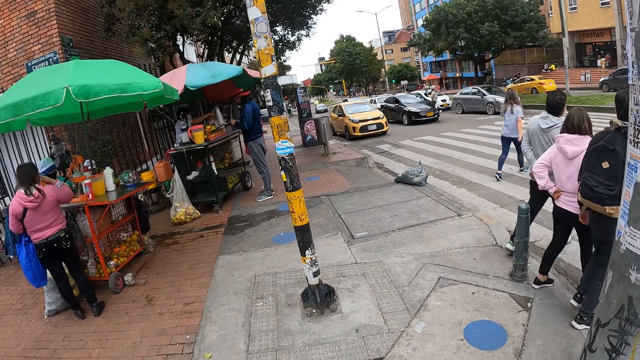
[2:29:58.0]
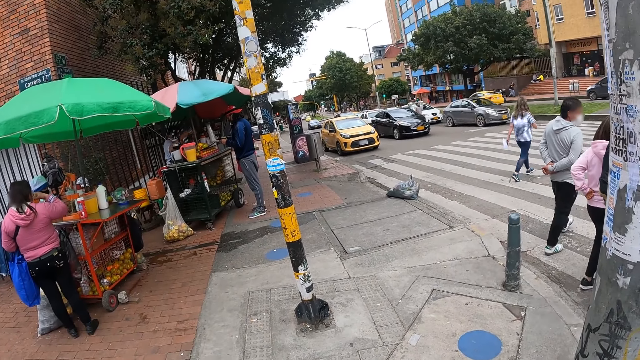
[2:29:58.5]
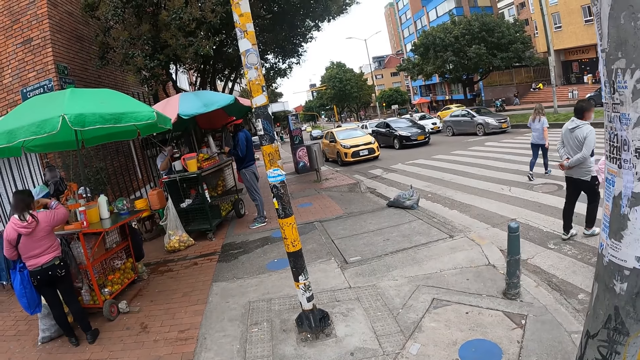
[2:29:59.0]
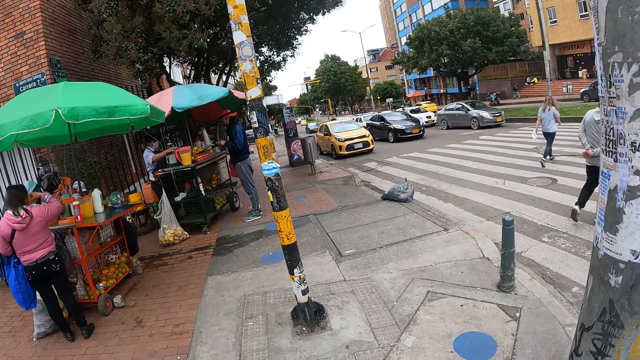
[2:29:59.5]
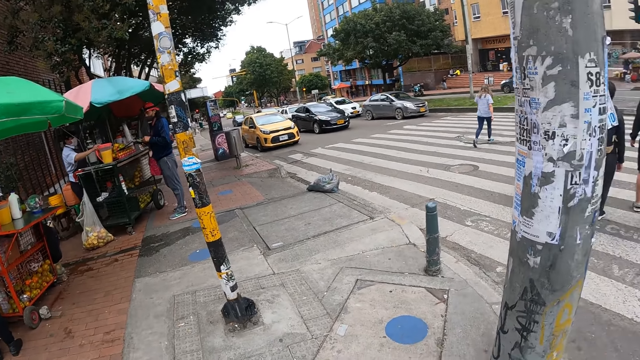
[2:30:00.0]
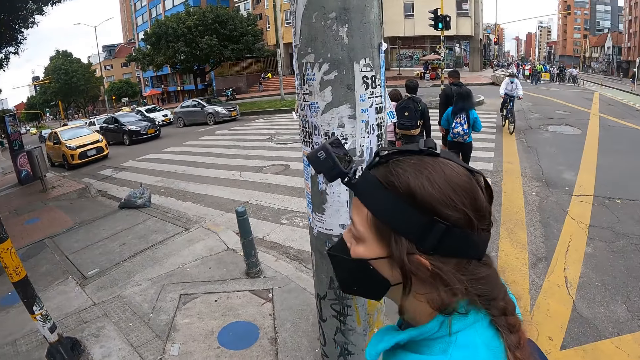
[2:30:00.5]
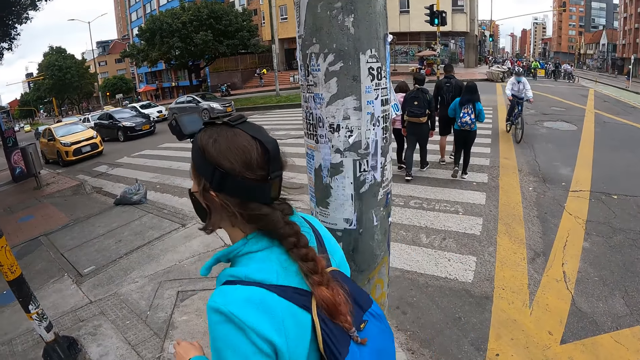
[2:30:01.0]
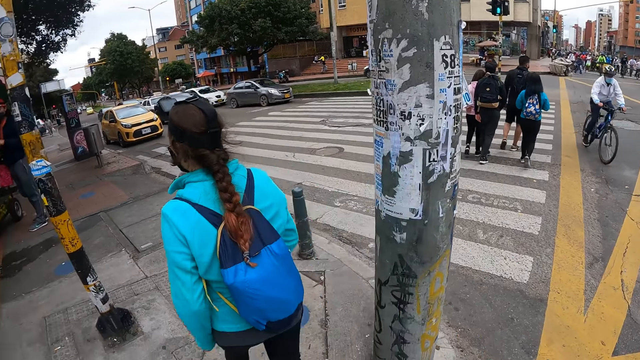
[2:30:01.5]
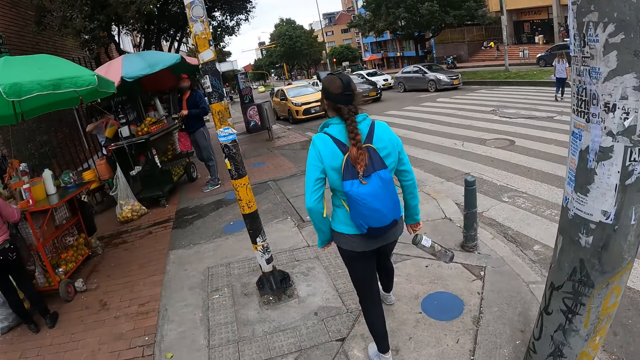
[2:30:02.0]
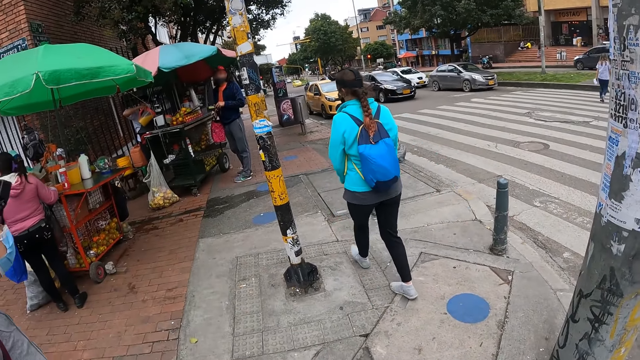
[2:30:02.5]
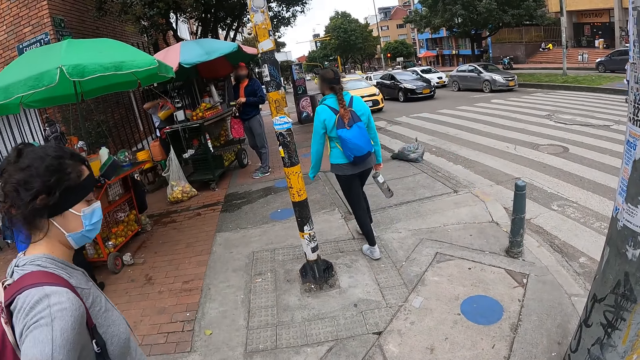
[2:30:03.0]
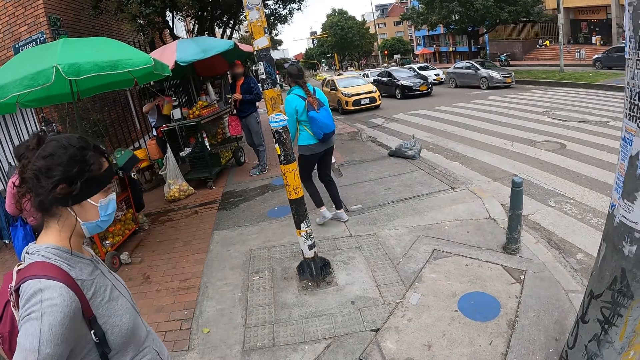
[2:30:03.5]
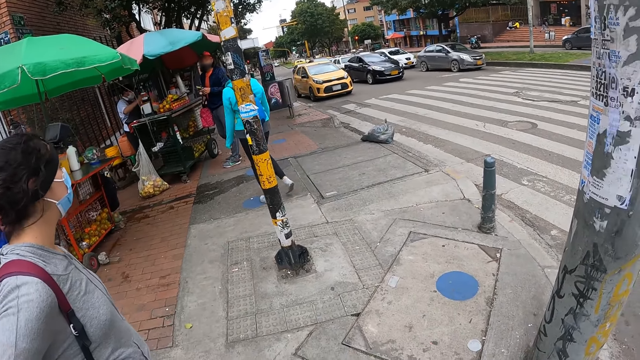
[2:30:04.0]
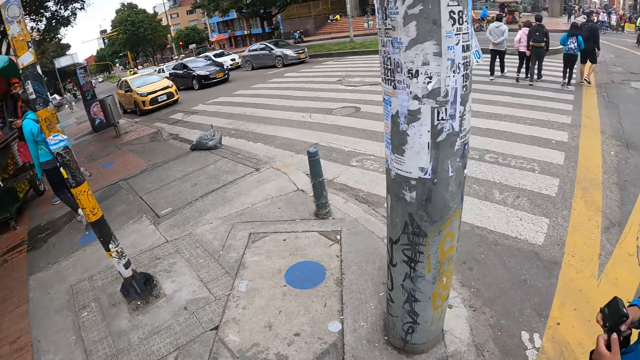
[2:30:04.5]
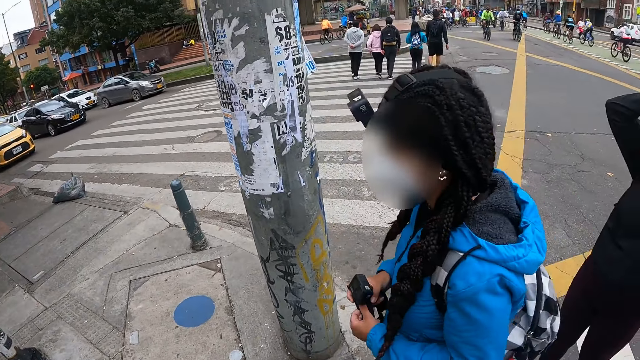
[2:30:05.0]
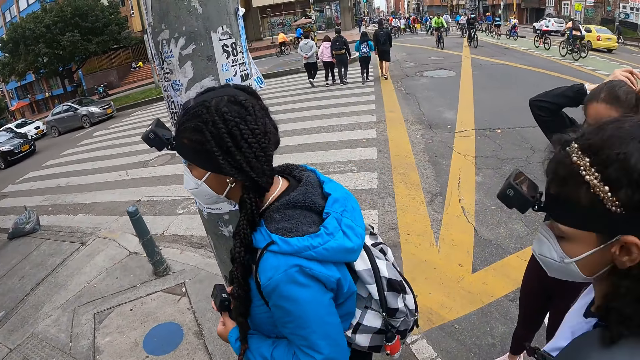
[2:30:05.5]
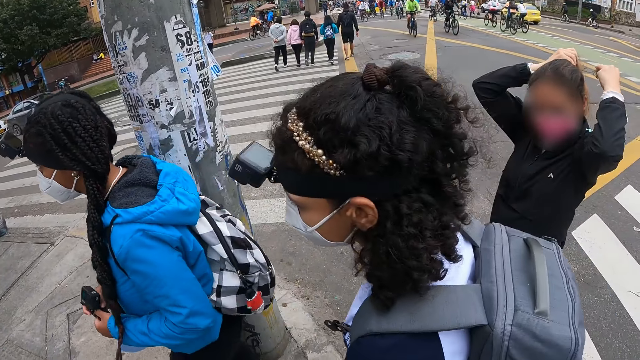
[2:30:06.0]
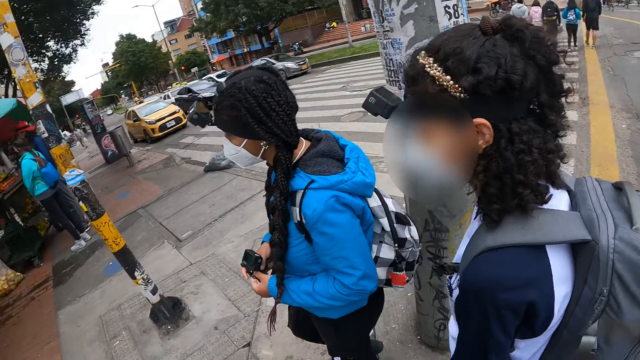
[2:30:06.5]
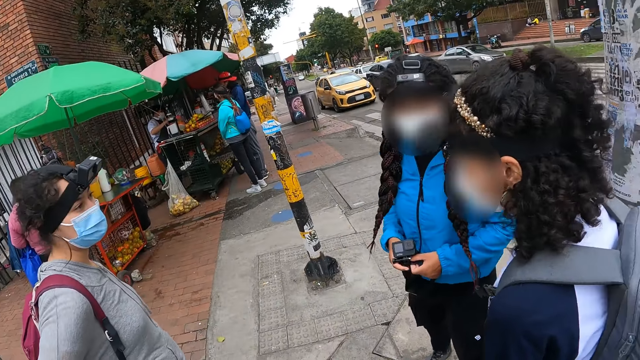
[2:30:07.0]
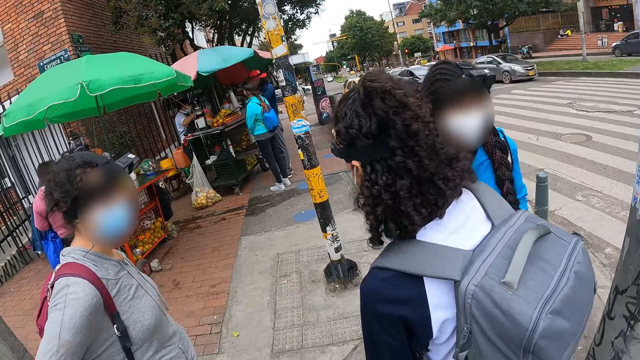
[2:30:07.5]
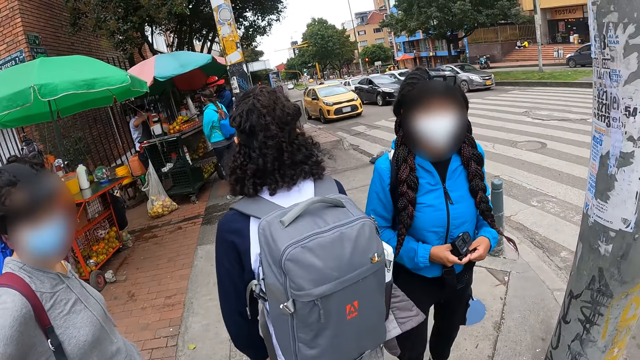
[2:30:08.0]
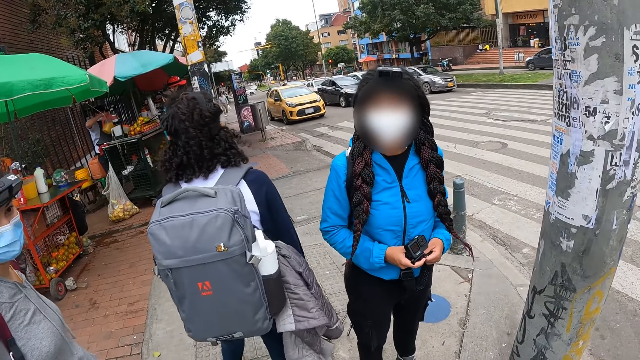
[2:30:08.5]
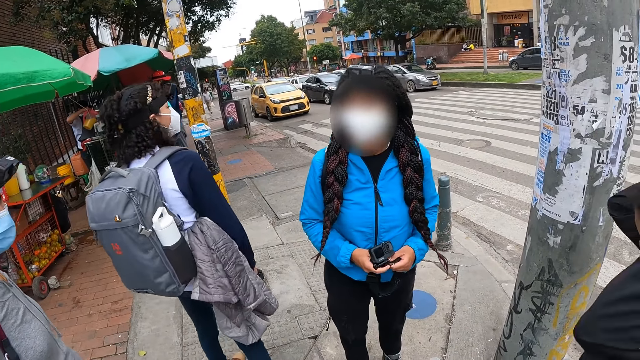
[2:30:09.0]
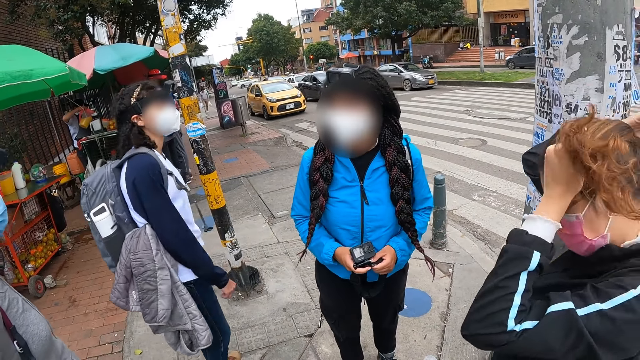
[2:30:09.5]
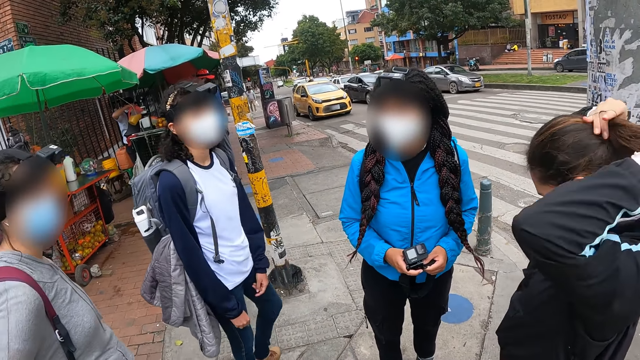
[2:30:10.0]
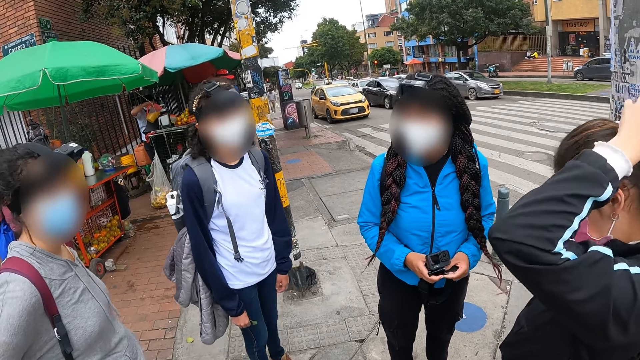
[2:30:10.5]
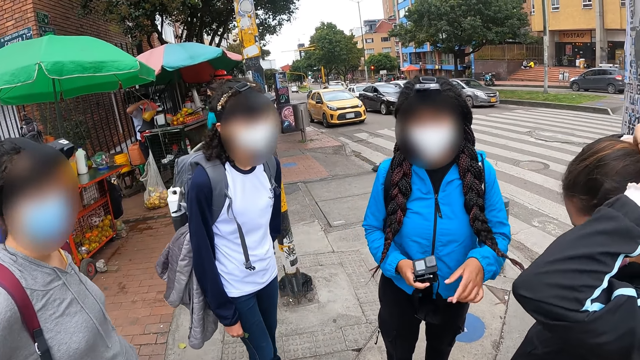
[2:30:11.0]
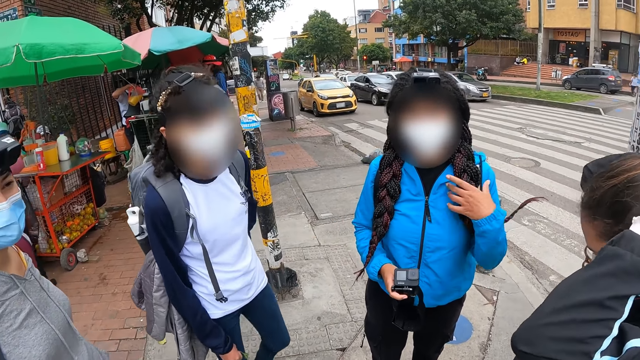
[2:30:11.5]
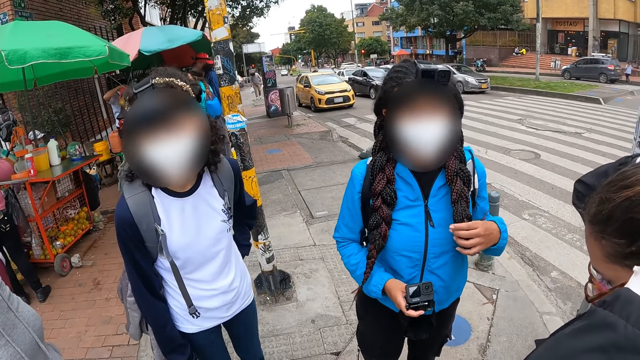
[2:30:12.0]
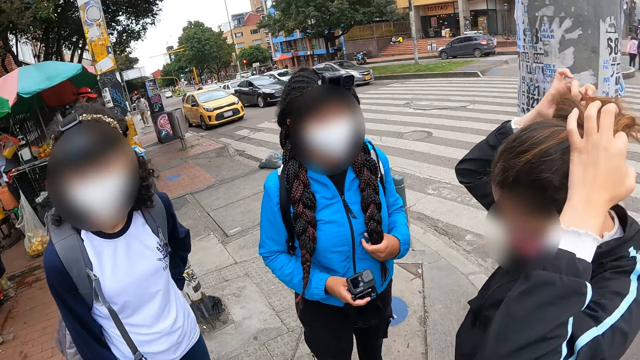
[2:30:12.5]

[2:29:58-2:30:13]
A girl walks past the camera wearer. Another girl walks past the camera wearer. A third girl walks past the camera wearer. A fourth girl walks past the camera wearer.

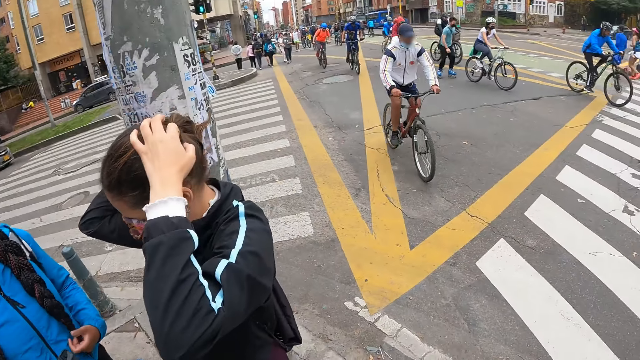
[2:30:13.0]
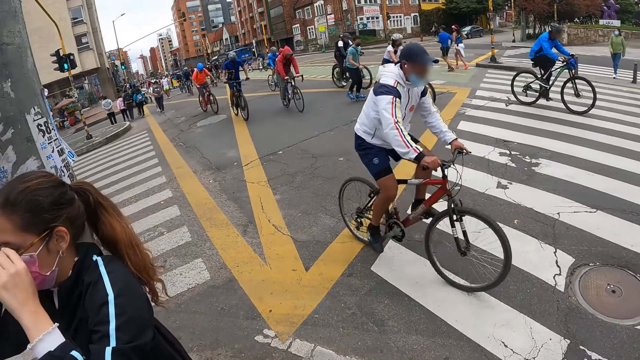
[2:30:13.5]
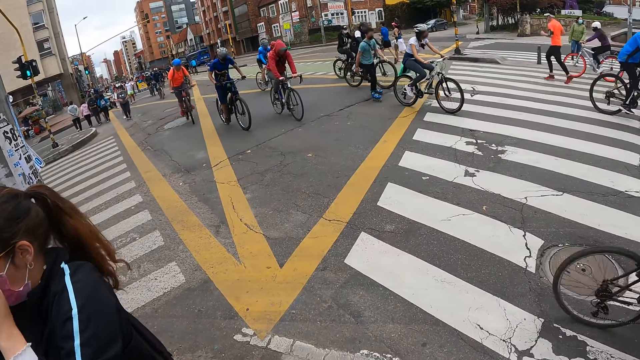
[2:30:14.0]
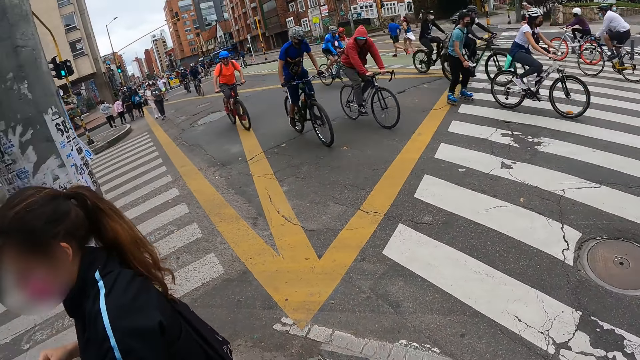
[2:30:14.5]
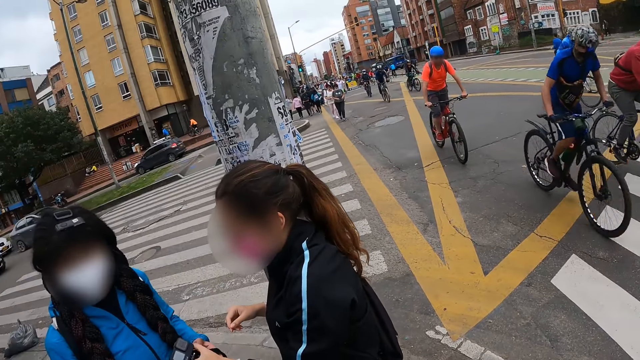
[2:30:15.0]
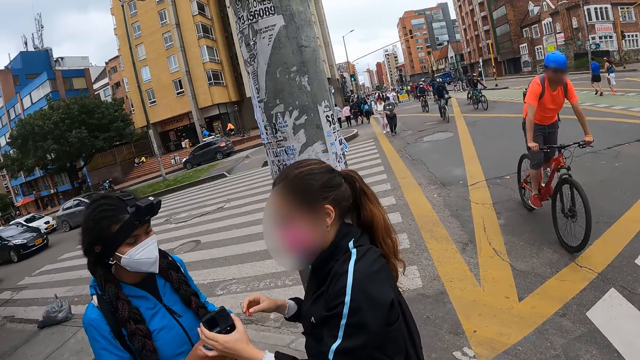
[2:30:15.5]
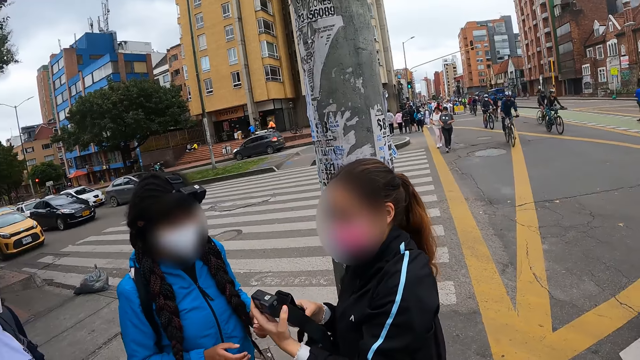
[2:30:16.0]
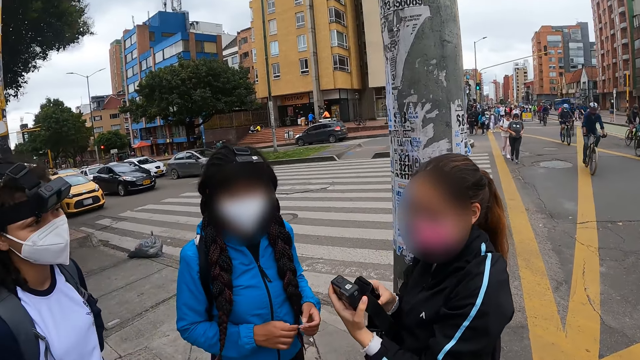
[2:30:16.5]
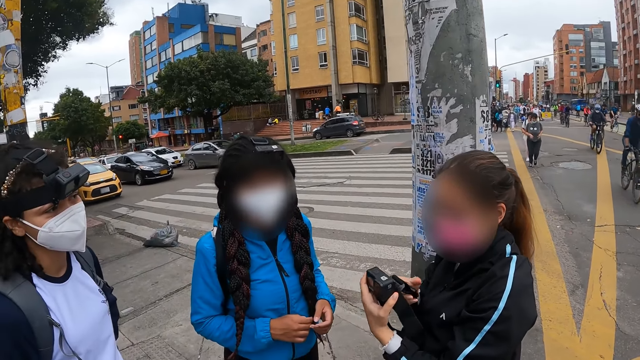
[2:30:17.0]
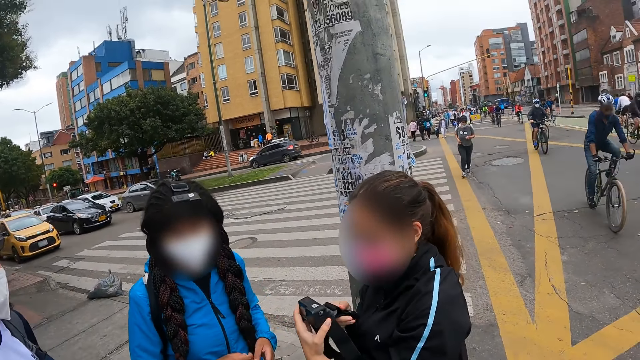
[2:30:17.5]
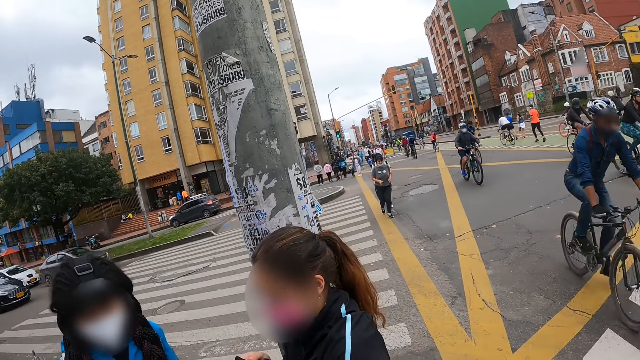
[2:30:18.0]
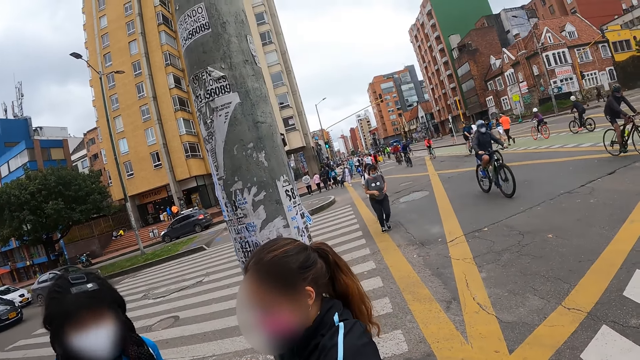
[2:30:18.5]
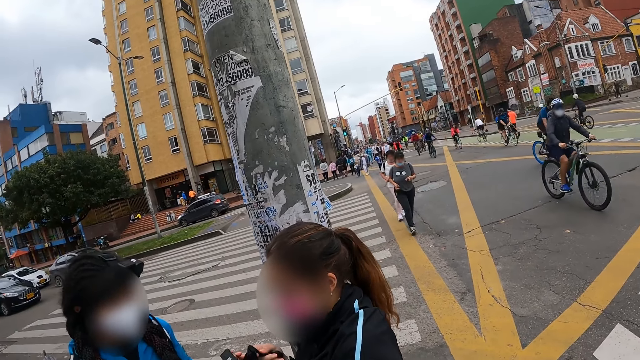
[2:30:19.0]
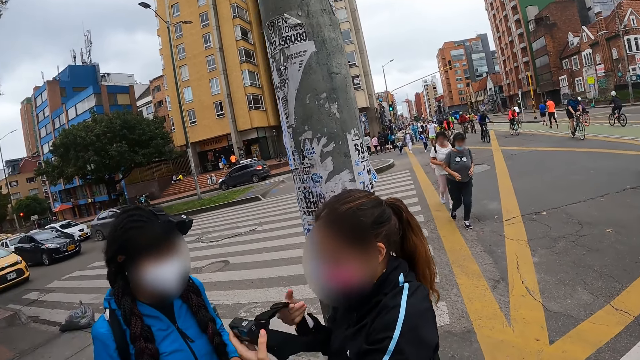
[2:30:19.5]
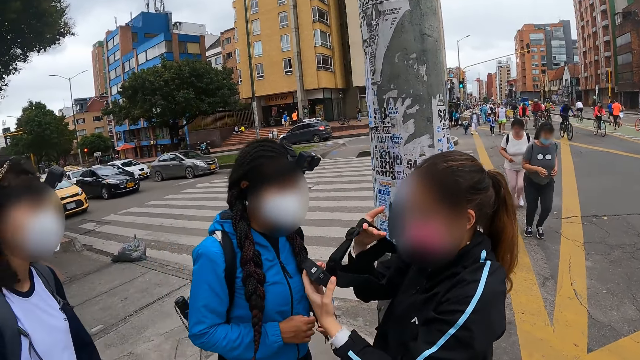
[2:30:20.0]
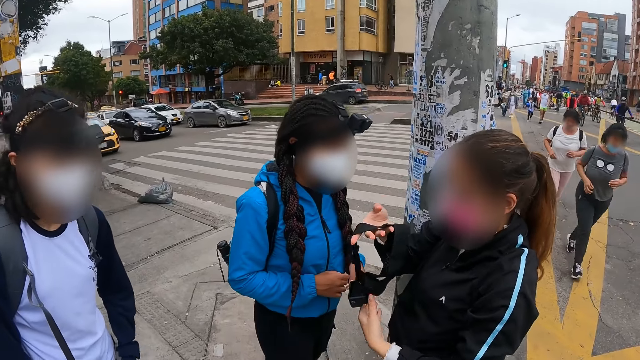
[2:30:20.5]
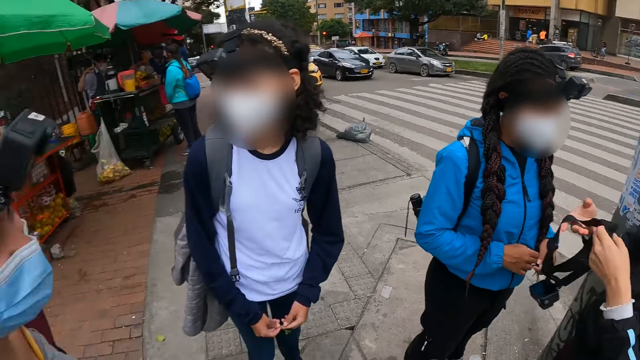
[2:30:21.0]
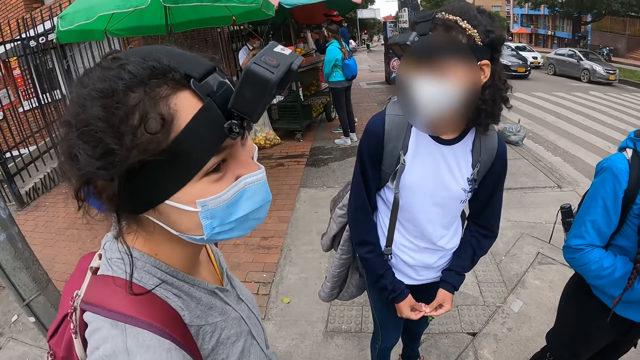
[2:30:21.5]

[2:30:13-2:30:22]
A girl passes a camera to another girl's left hand with her right hand. She passes the camera again.
